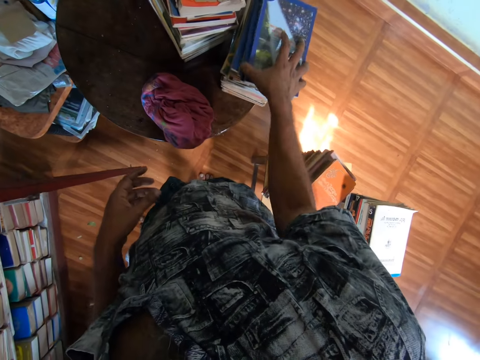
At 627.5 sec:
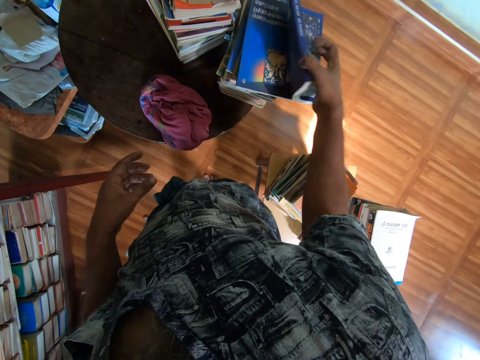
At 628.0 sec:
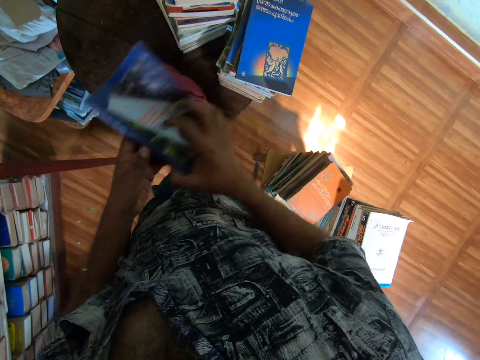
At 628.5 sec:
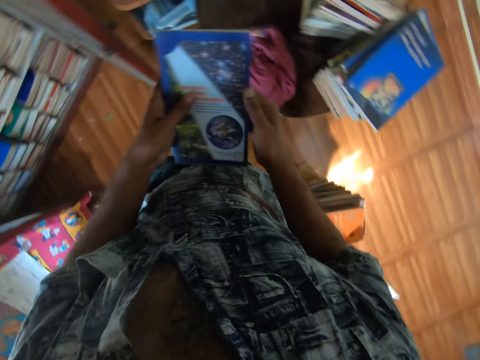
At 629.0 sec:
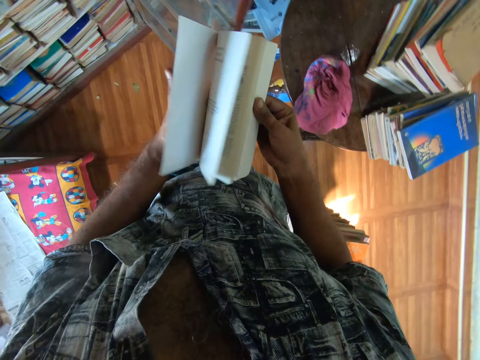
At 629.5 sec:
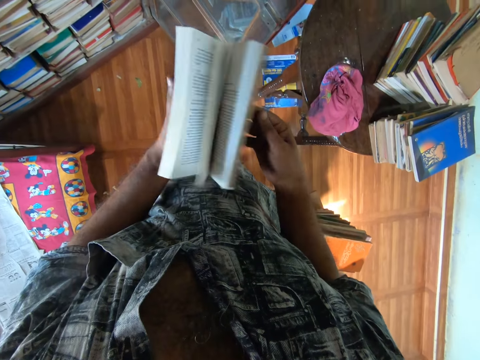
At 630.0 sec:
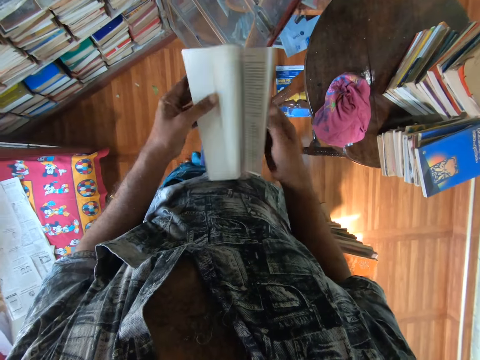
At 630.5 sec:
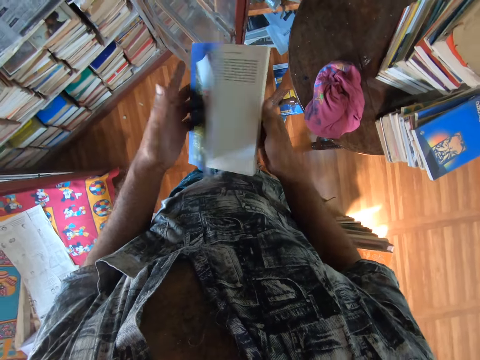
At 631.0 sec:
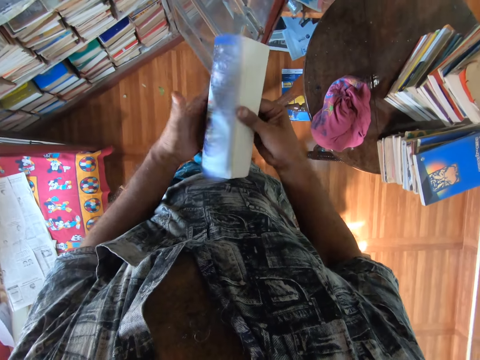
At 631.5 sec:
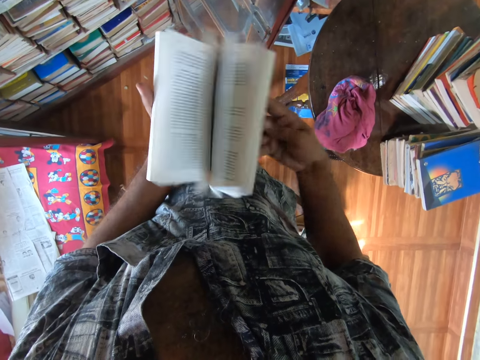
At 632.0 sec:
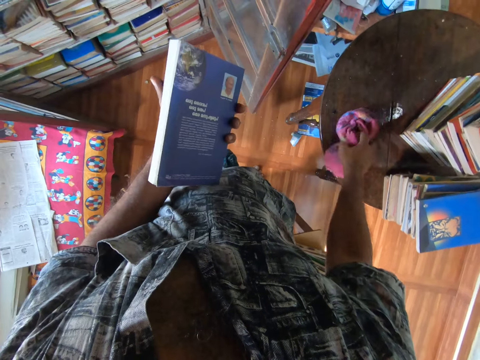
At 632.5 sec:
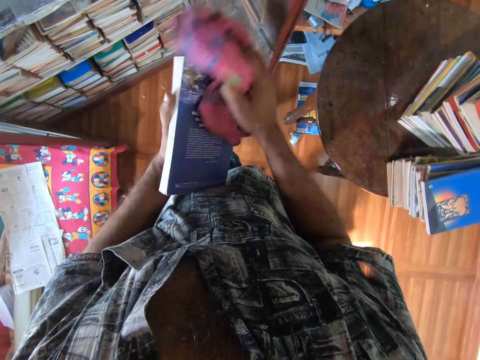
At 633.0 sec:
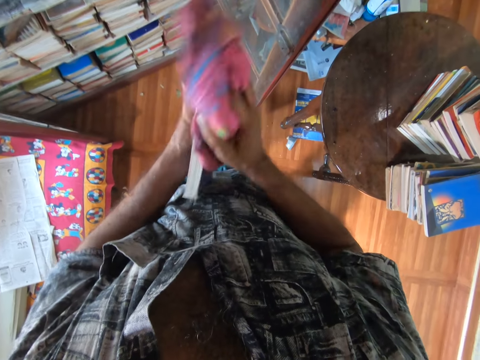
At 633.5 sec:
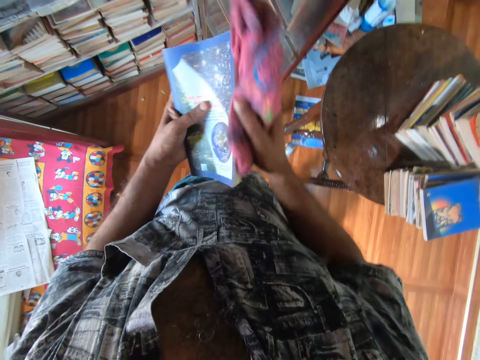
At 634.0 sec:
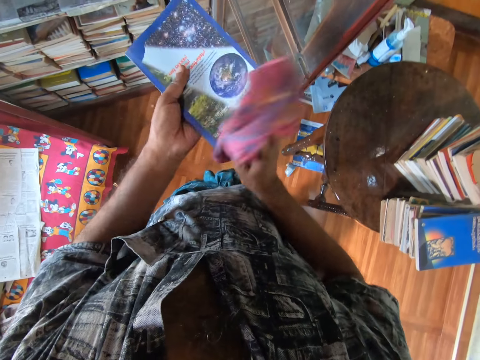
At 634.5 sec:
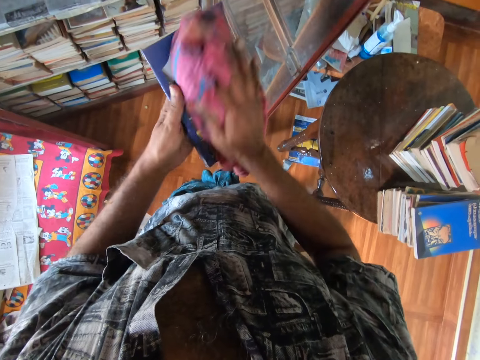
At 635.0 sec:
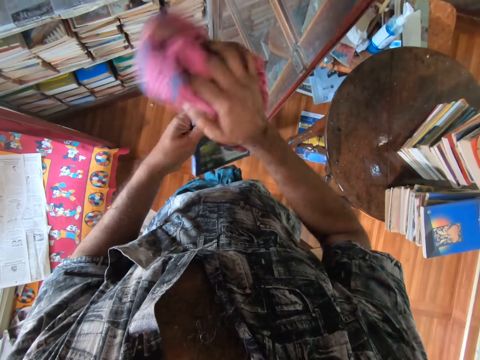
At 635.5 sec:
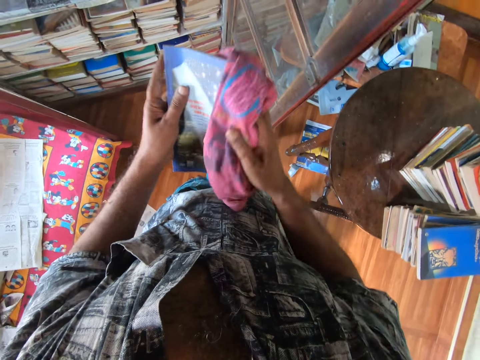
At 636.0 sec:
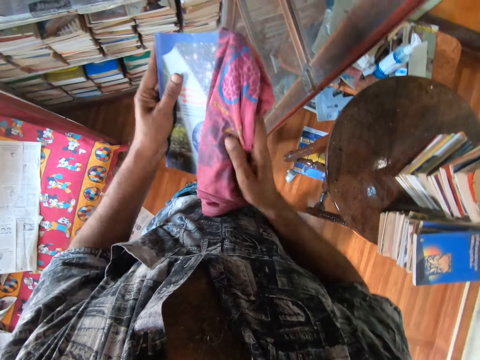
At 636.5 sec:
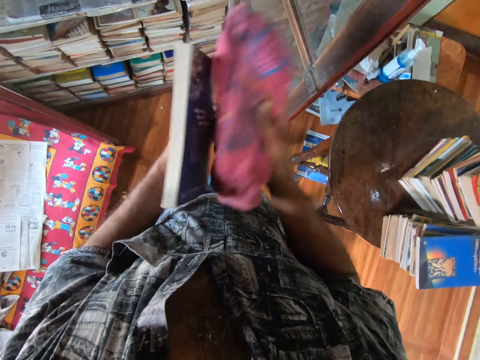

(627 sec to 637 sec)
The camera wearer takes the book on the pile of the books from the table. They open the book pages. They take the piece of cloth on the table. They wipe the book with the piece of cloth.

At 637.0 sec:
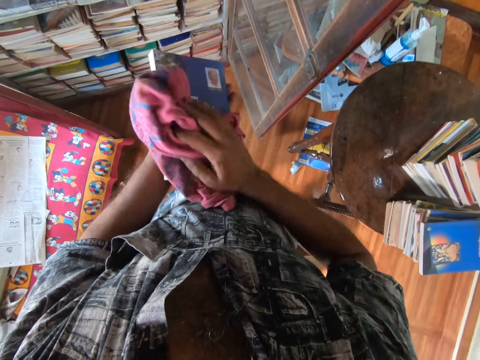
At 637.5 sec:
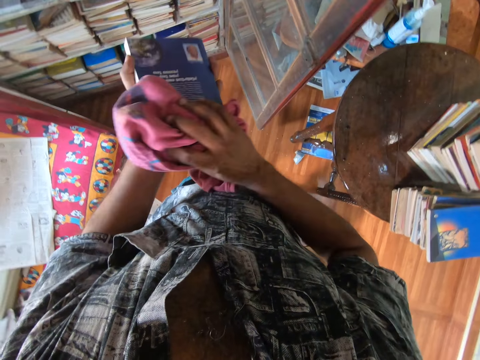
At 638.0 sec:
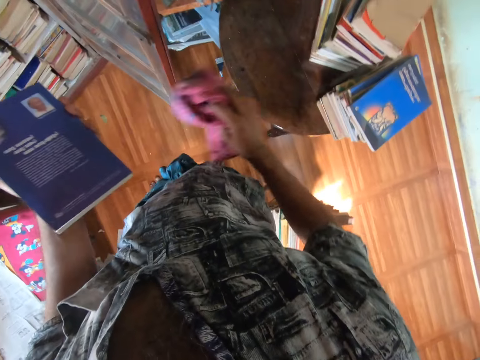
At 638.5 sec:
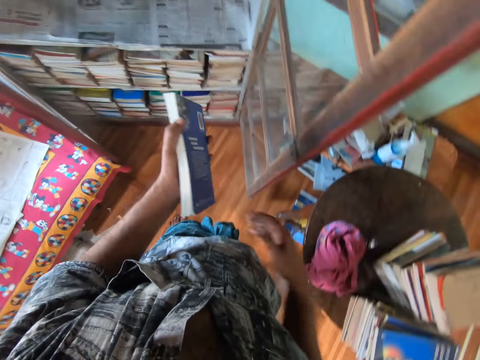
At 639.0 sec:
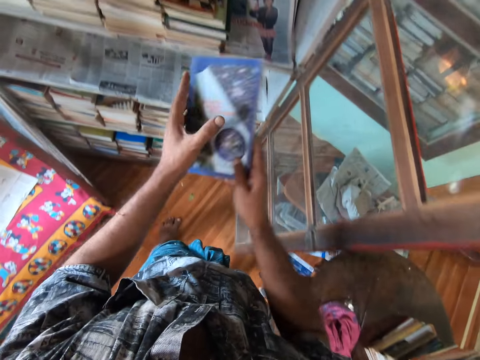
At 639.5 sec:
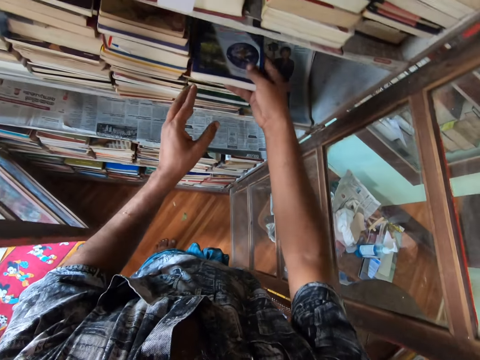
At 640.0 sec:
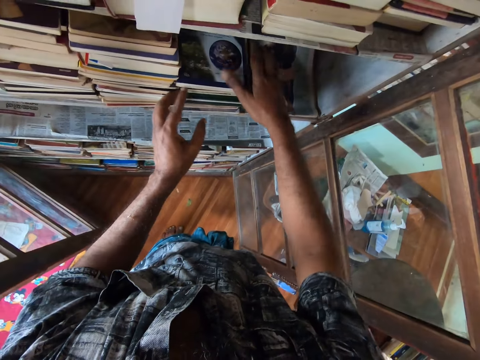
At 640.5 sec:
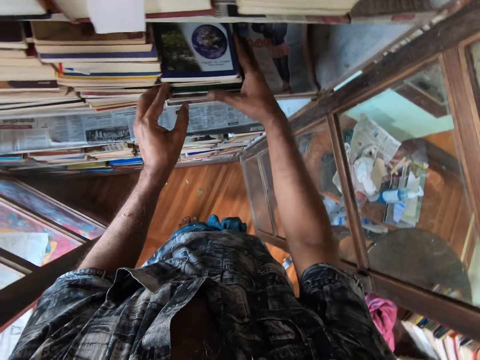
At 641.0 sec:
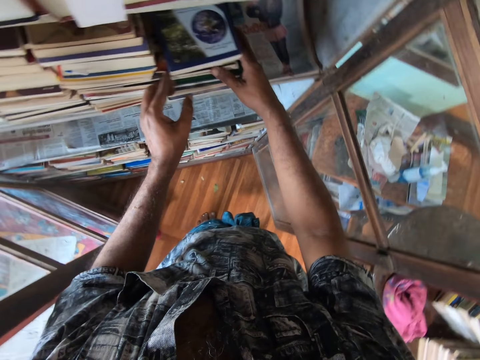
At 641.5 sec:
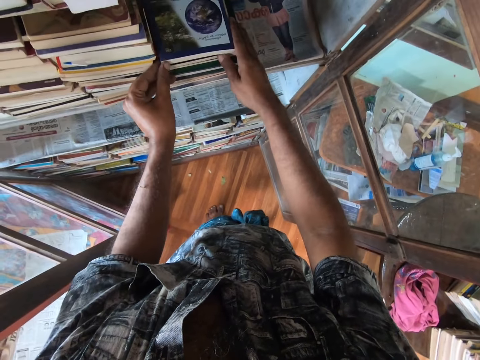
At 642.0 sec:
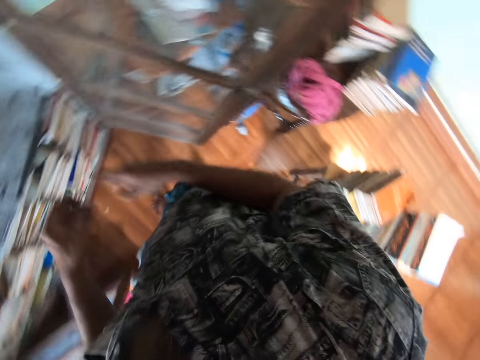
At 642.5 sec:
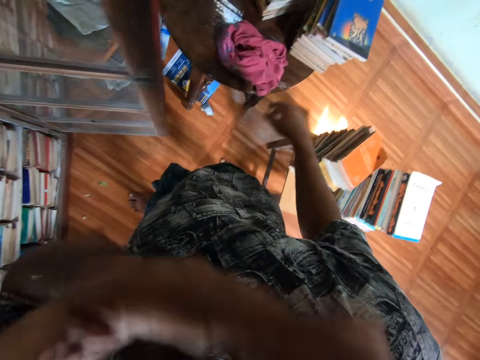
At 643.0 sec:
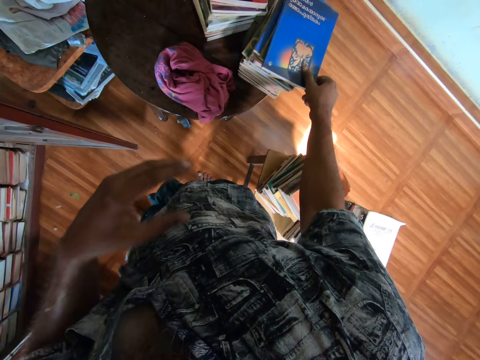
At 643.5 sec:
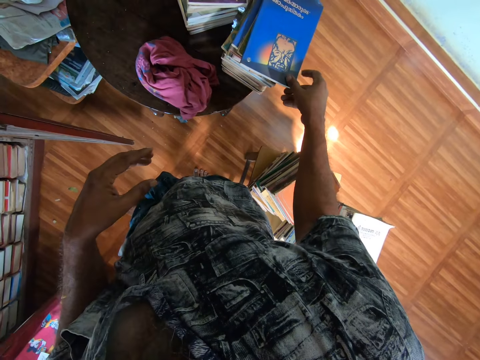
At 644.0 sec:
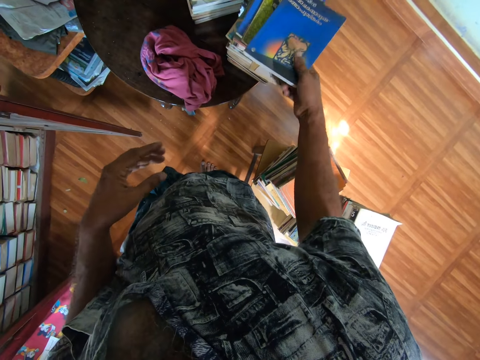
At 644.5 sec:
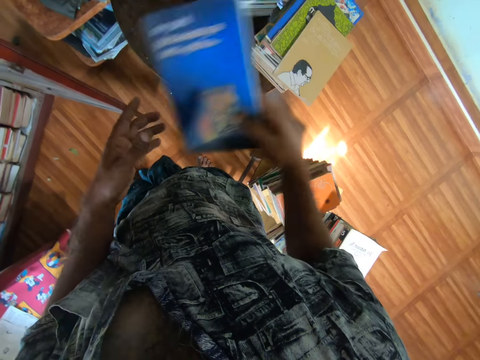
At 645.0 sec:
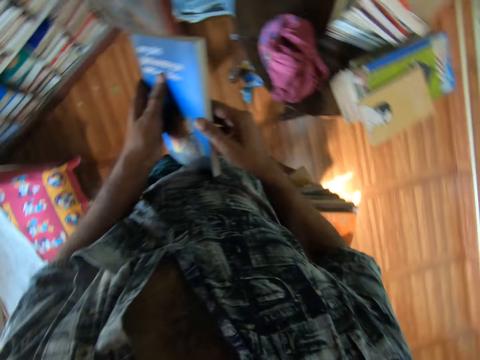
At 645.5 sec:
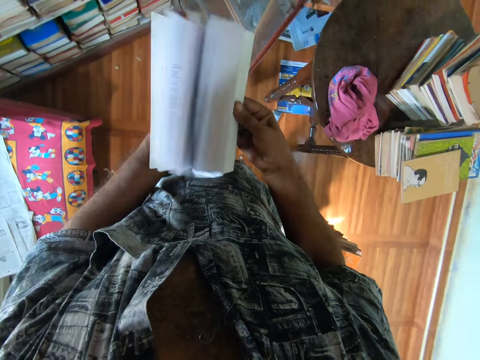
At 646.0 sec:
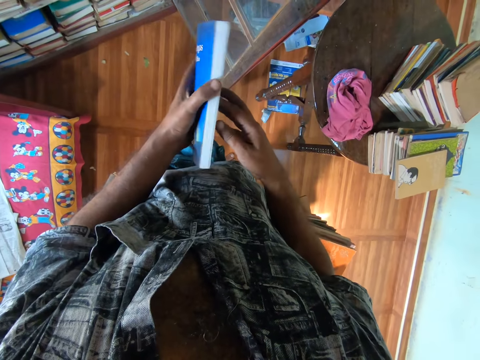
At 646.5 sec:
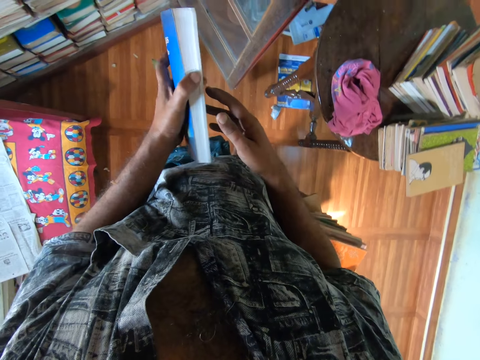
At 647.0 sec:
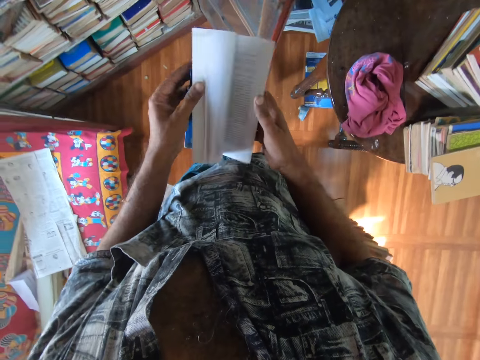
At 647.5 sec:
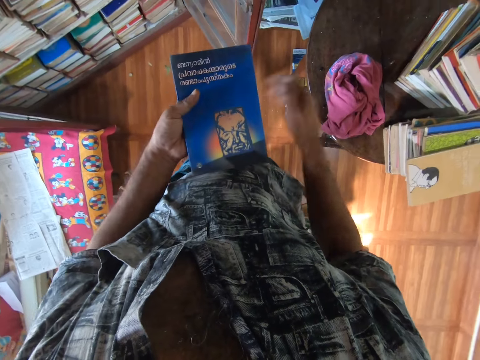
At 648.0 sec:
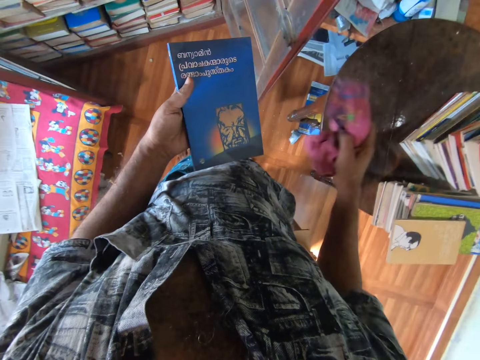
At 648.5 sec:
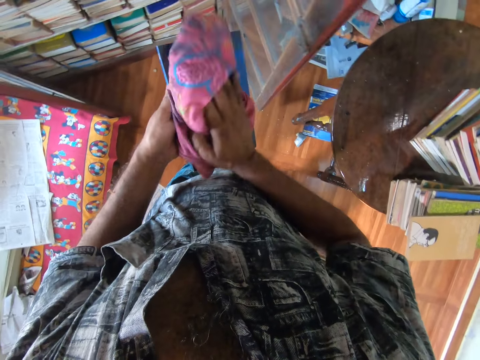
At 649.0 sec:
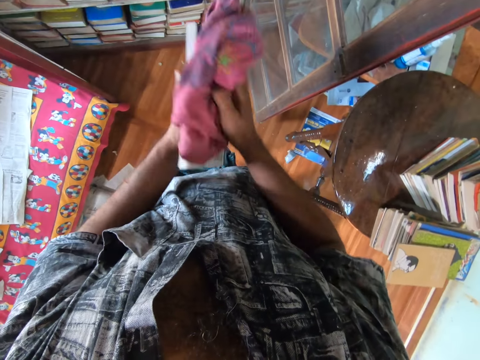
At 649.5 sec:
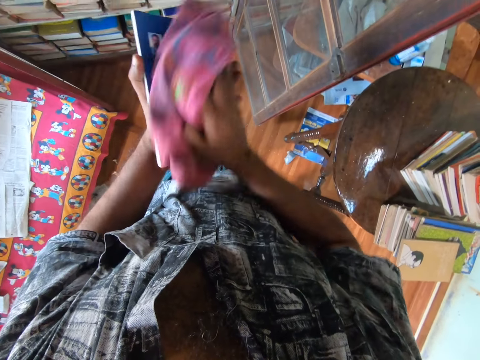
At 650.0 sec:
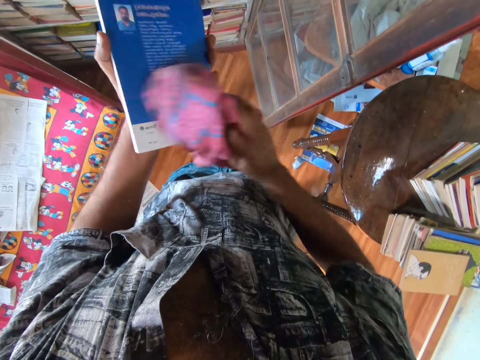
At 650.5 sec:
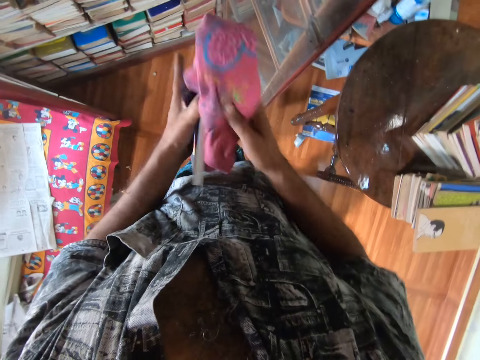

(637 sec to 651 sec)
The camera wearer puts the piece of cloth on the table. They put the book on the shelf. They take the book on the pile of the books from the table. They open the book pages. They take the piece of cloth on the table. They wipe the book with the piece of cloth.

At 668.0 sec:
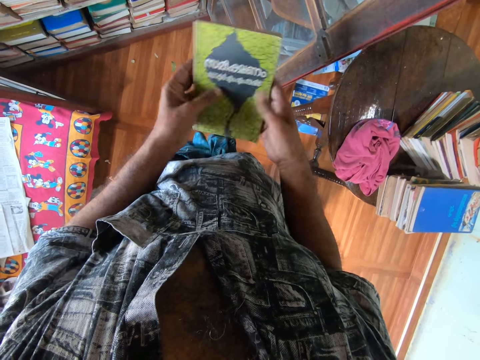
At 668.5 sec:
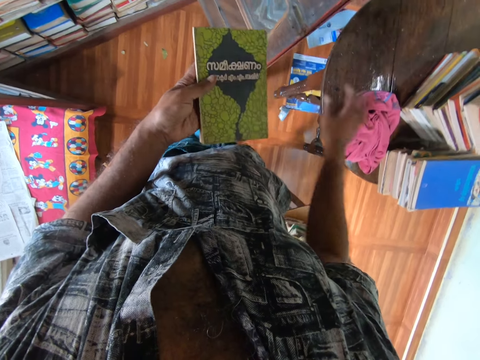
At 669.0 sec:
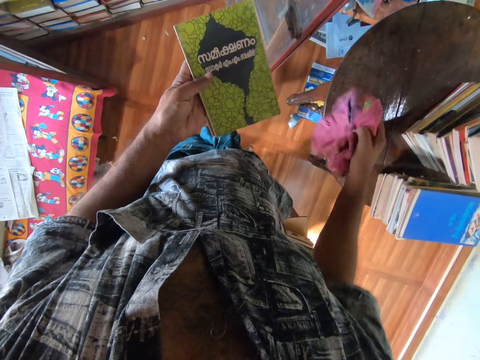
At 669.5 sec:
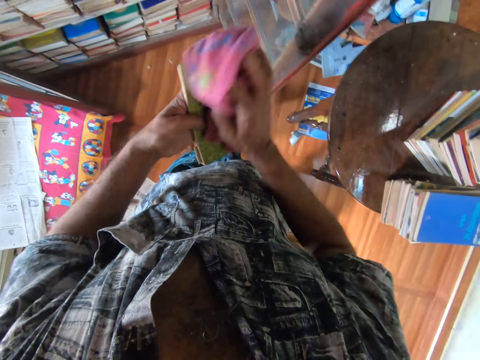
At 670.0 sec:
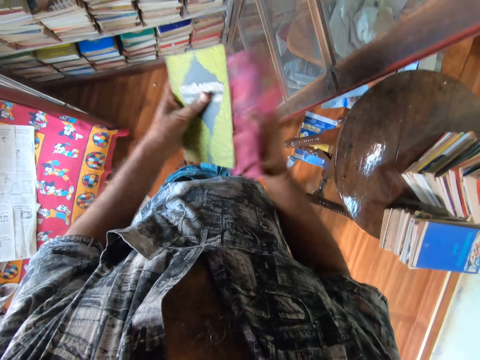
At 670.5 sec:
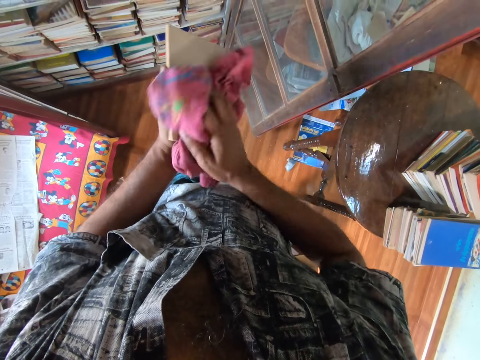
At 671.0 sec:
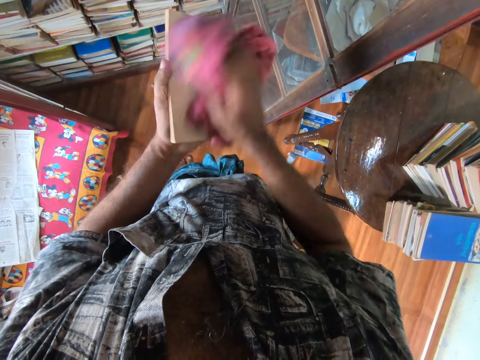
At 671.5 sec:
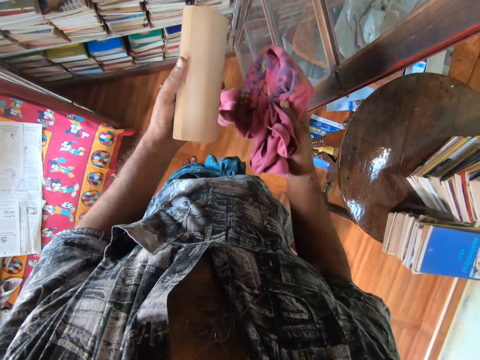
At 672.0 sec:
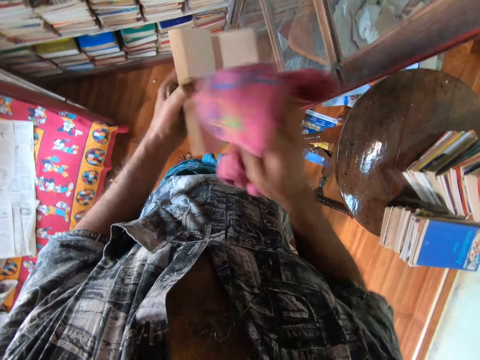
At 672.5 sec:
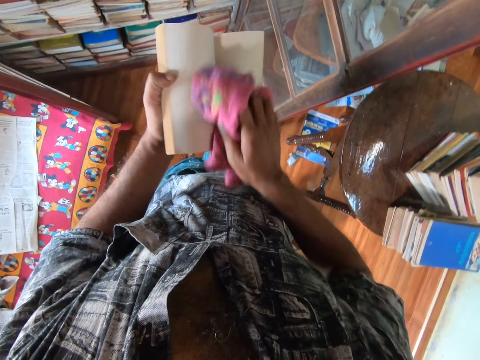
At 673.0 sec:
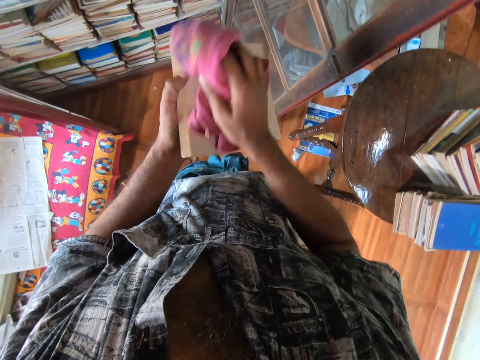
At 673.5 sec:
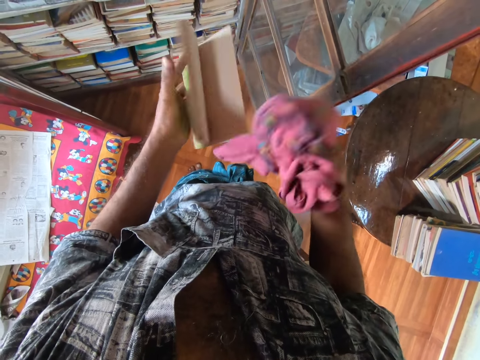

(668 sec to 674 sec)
The camera wearer picks a piece of cloth from the table. They wipe the book with the piece of cloth. They open the book. They wipe the book using the piece of cloth.
